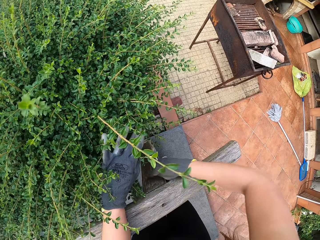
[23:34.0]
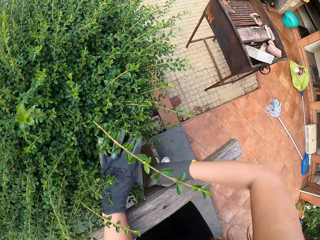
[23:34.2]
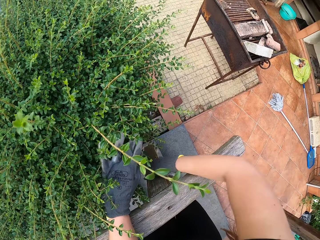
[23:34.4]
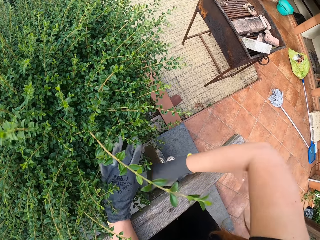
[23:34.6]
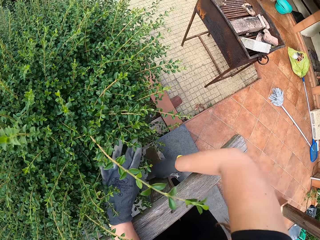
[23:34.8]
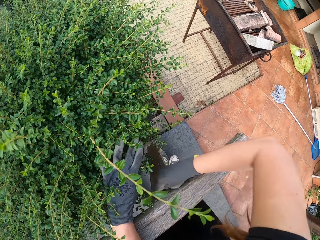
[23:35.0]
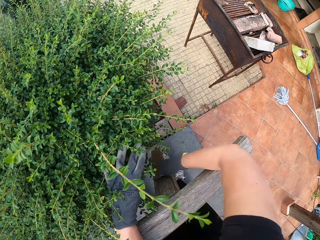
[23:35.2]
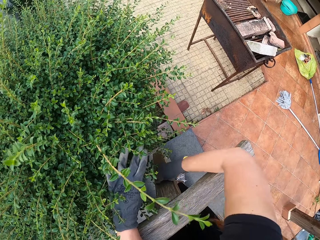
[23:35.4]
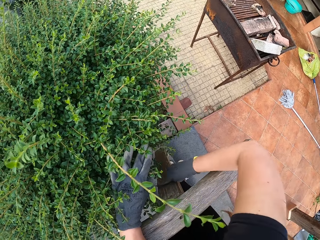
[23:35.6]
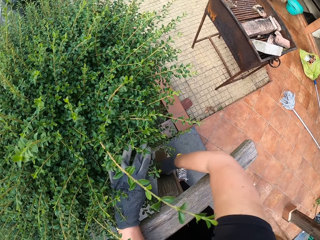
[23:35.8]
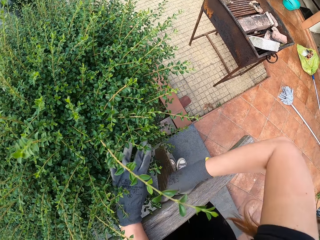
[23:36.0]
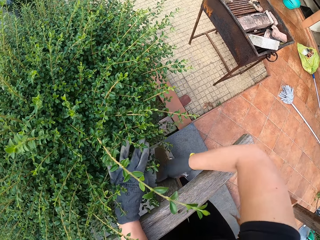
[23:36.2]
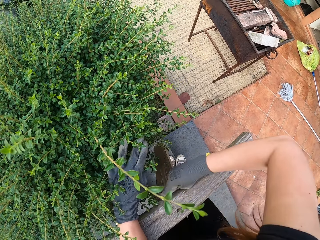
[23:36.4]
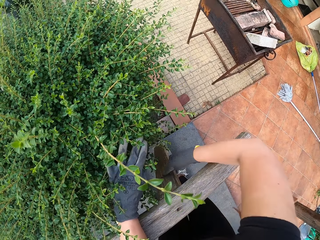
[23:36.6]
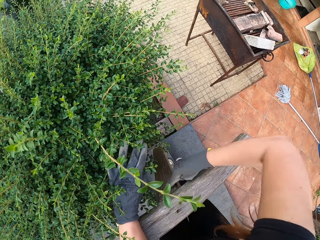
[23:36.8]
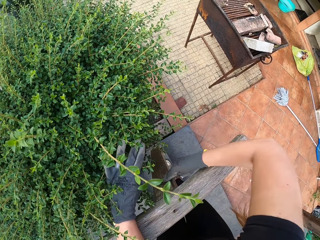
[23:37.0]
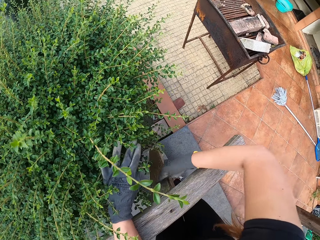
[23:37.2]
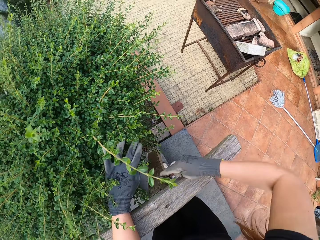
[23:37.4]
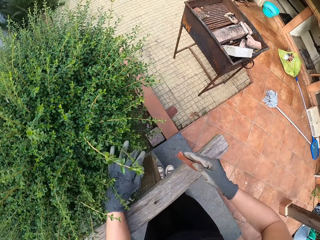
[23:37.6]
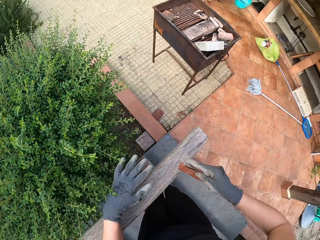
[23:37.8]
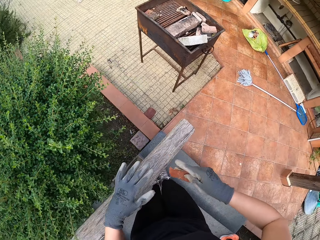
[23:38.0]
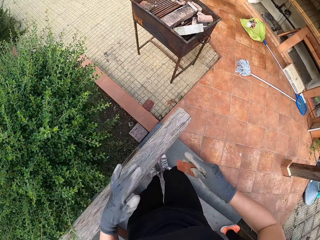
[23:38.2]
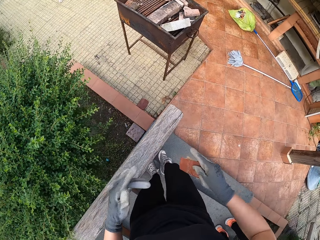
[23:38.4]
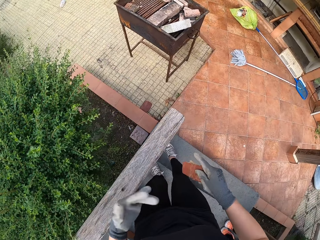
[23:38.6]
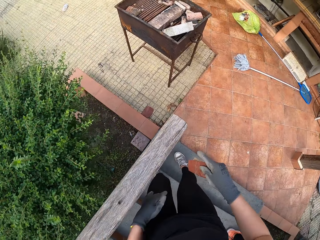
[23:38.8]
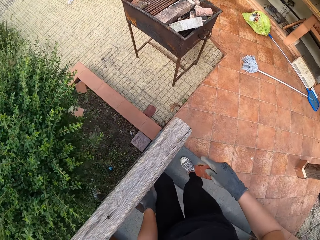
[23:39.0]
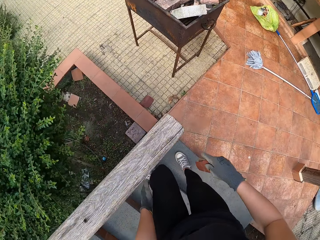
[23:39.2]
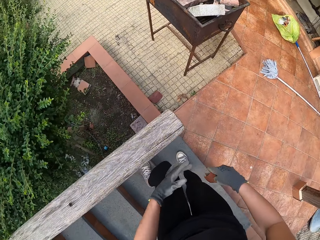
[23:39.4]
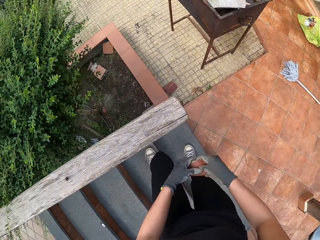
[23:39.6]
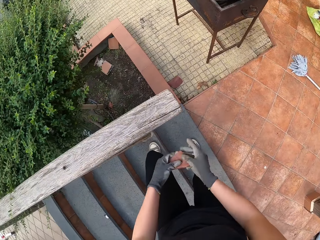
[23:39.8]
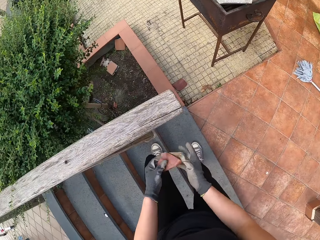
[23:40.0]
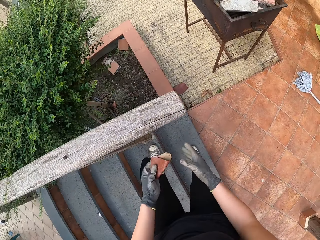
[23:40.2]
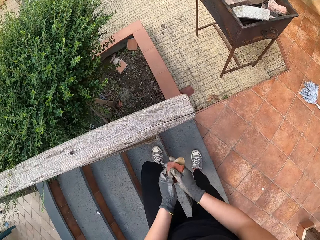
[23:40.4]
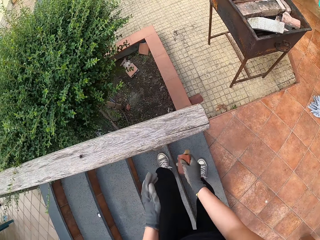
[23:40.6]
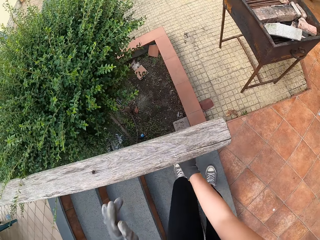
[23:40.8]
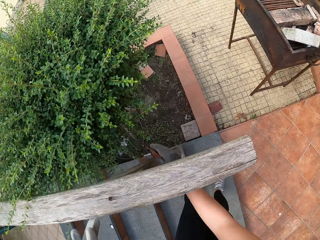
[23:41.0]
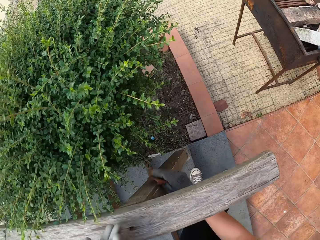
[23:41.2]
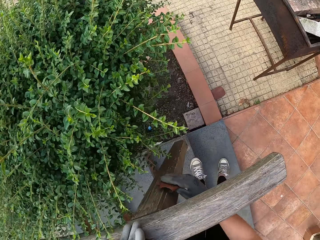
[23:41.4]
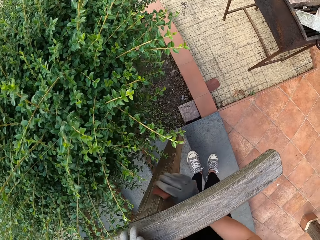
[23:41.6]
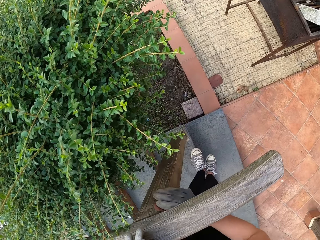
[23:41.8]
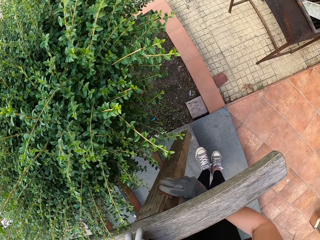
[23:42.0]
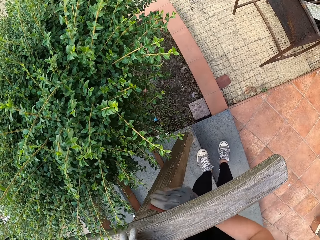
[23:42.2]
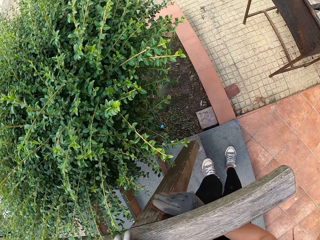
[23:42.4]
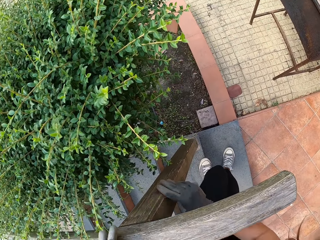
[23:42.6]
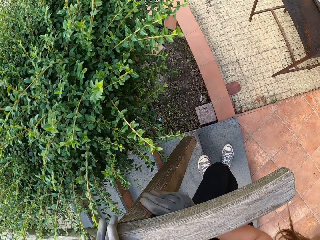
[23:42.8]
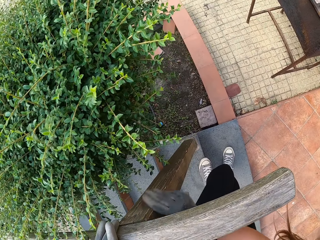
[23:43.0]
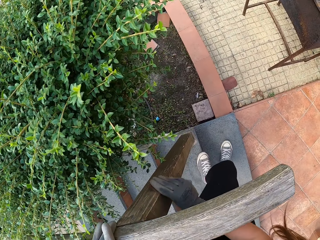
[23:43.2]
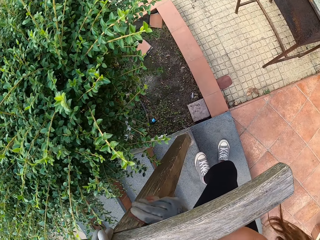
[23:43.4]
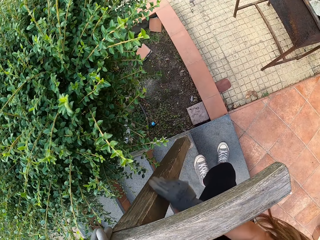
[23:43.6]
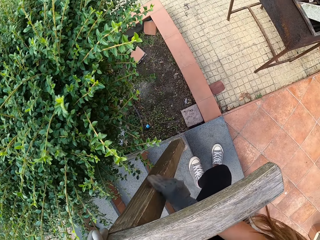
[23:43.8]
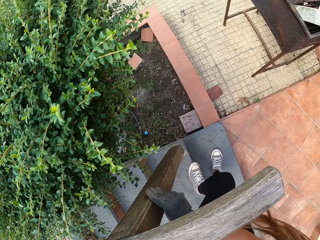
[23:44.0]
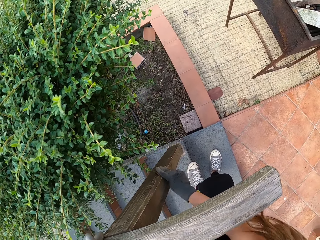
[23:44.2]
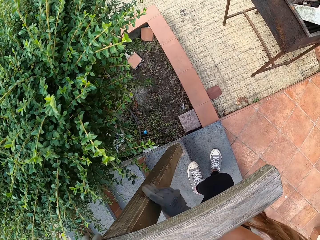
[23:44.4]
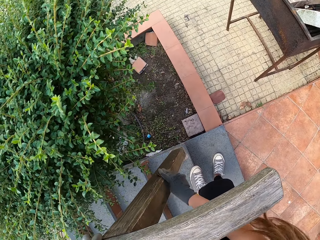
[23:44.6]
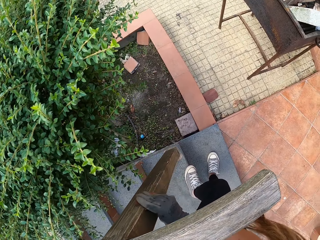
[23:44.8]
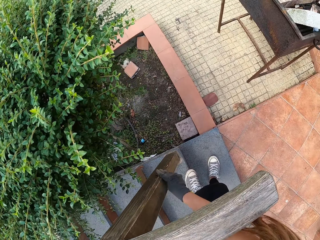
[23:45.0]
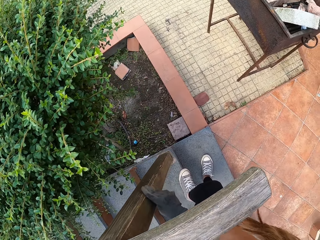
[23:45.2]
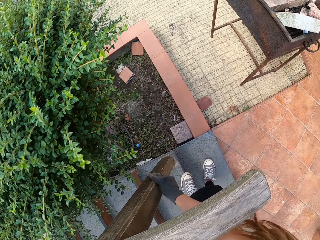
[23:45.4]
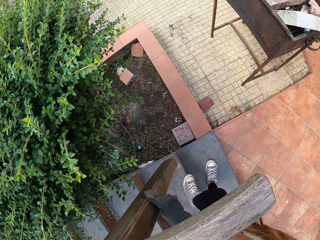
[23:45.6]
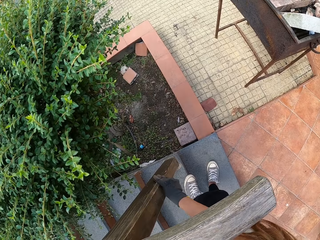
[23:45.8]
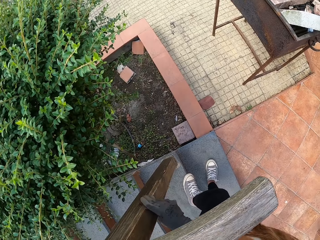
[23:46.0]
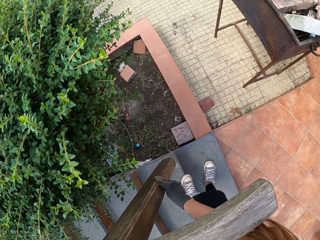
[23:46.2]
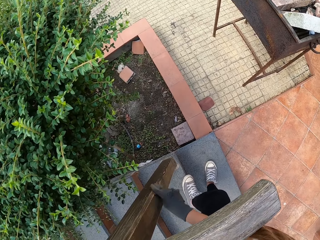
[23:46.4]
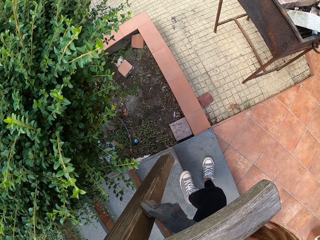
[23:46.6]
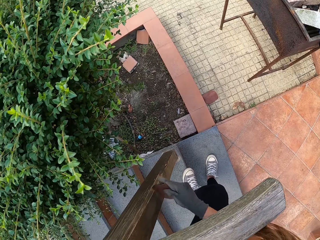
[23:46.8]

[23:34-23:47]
The camera wearer looks at his hand. He bends beside the wooden rail. He holds the sandpaper with the other hand. He puts the sandpaper on the left hand. He holds the sandpaper. He smoothens the wooden rail. He scrubs the staircase handle with the sandpaper.

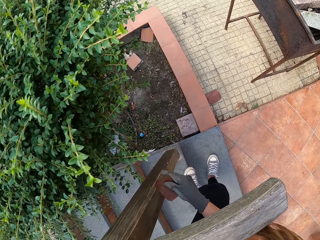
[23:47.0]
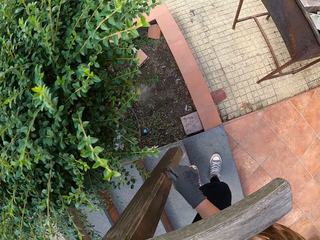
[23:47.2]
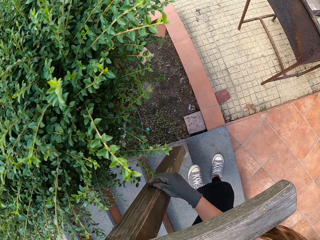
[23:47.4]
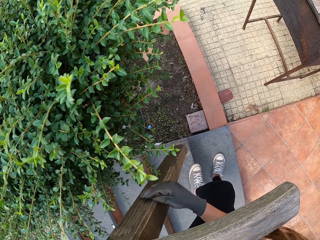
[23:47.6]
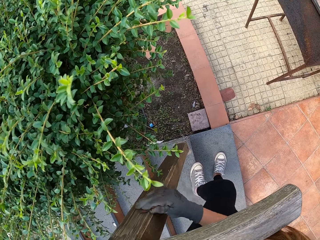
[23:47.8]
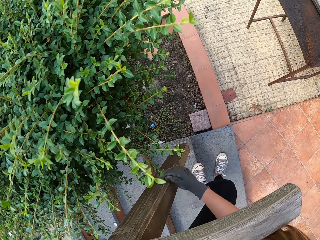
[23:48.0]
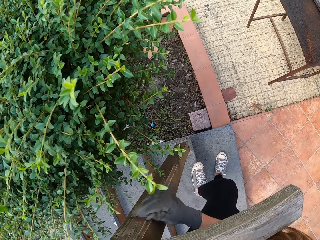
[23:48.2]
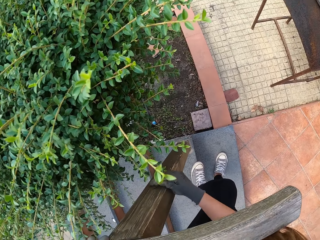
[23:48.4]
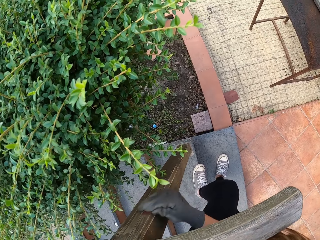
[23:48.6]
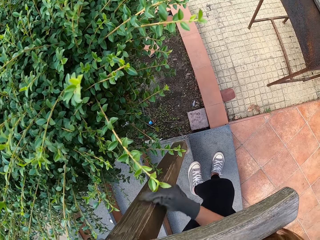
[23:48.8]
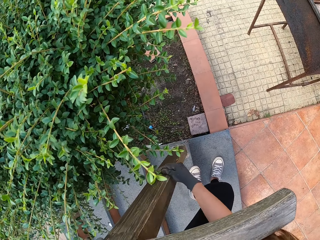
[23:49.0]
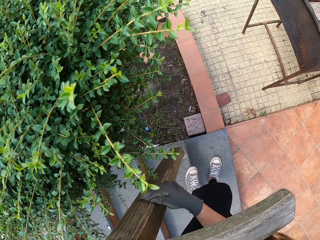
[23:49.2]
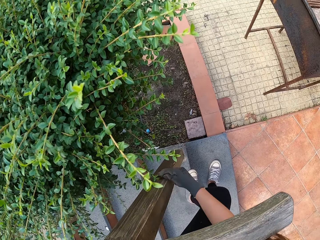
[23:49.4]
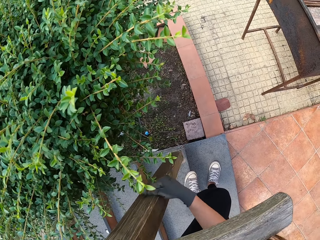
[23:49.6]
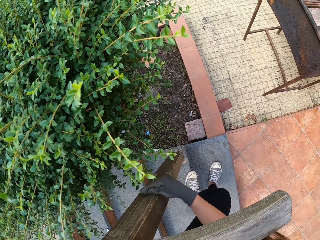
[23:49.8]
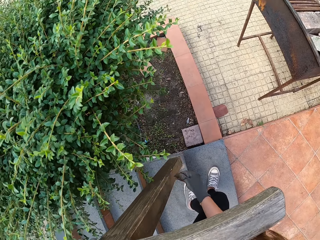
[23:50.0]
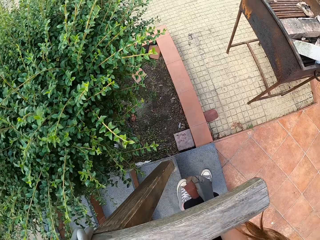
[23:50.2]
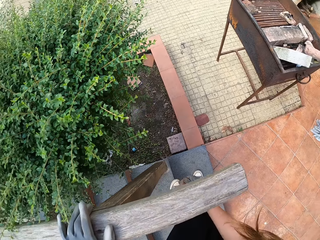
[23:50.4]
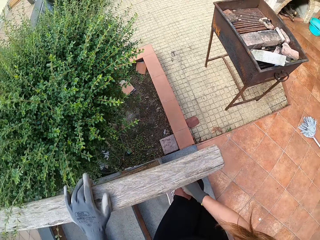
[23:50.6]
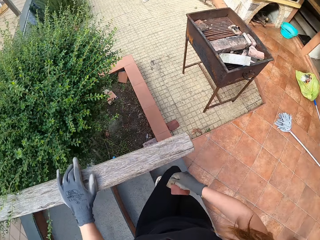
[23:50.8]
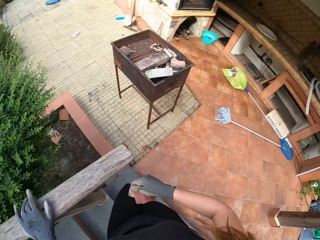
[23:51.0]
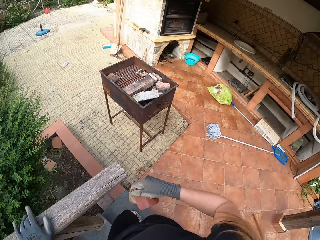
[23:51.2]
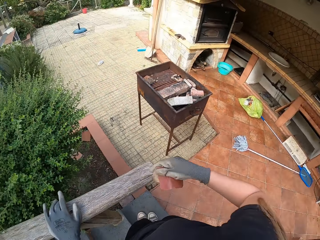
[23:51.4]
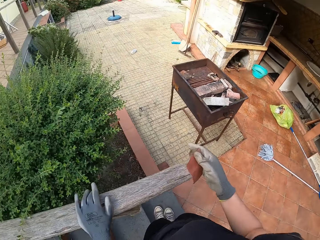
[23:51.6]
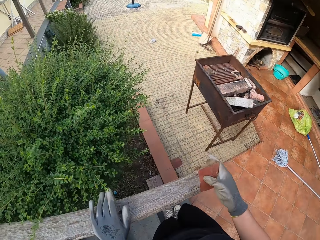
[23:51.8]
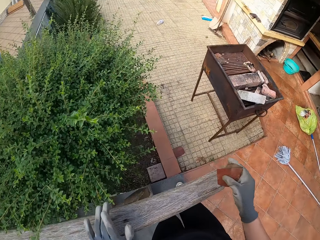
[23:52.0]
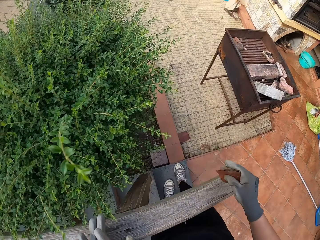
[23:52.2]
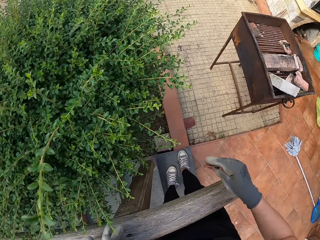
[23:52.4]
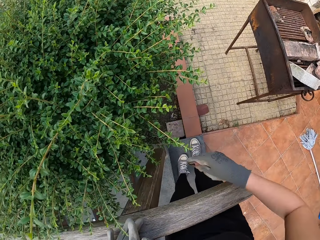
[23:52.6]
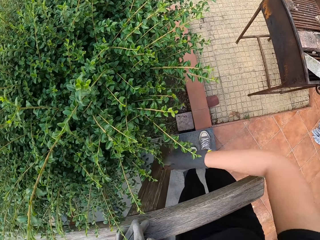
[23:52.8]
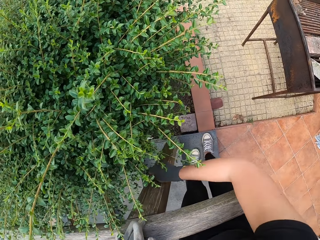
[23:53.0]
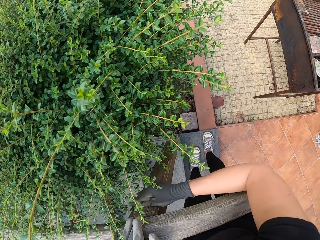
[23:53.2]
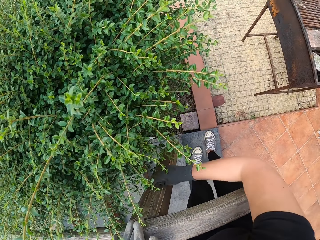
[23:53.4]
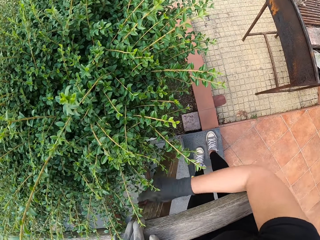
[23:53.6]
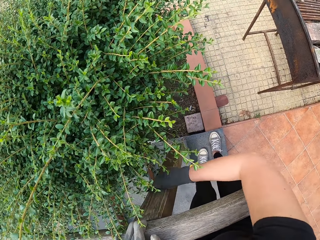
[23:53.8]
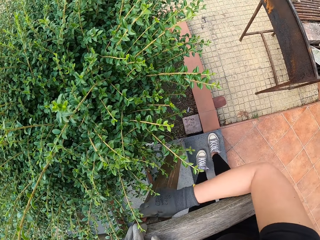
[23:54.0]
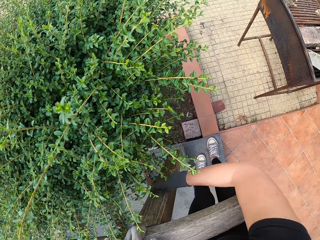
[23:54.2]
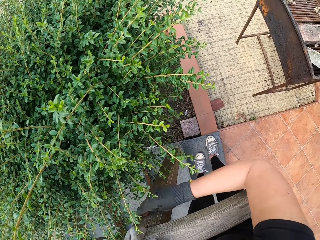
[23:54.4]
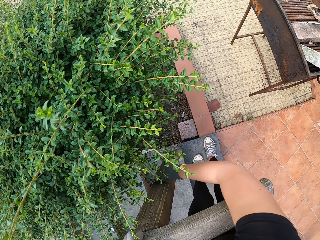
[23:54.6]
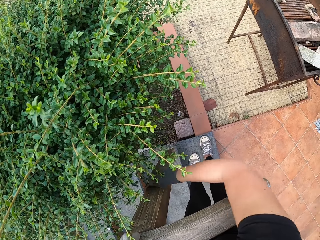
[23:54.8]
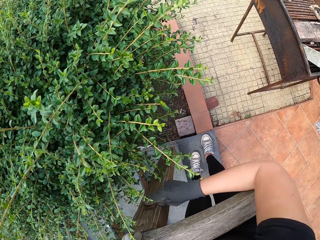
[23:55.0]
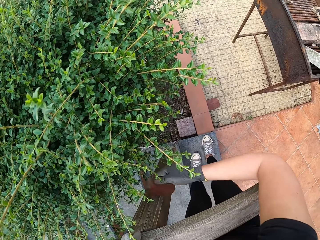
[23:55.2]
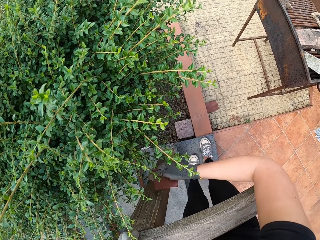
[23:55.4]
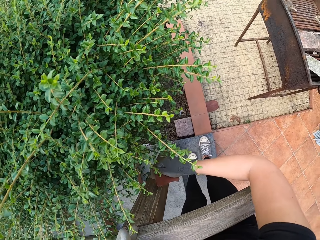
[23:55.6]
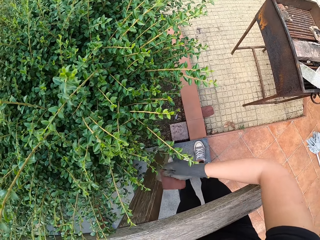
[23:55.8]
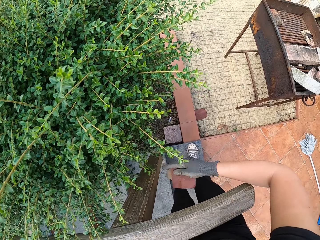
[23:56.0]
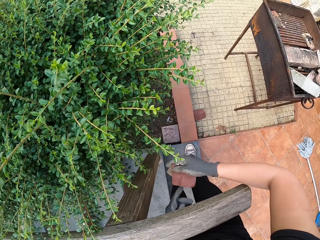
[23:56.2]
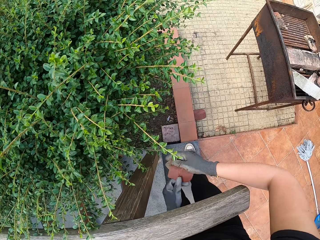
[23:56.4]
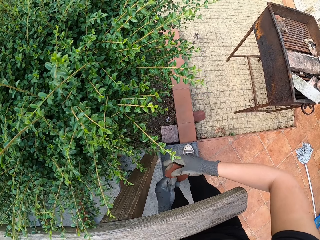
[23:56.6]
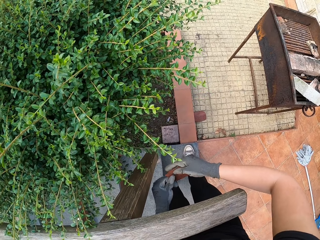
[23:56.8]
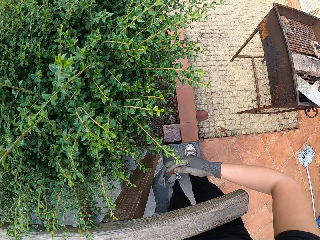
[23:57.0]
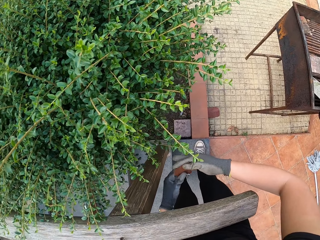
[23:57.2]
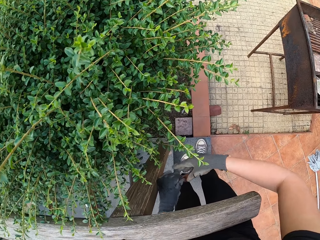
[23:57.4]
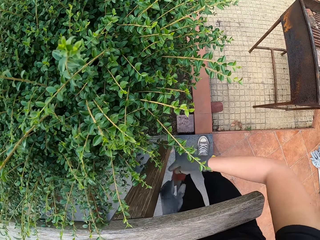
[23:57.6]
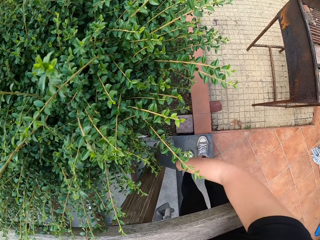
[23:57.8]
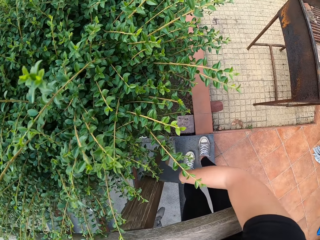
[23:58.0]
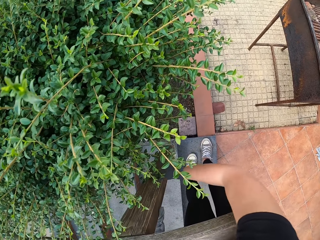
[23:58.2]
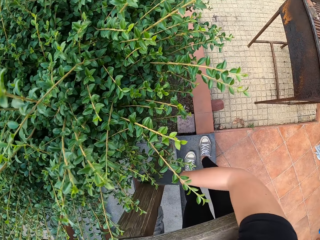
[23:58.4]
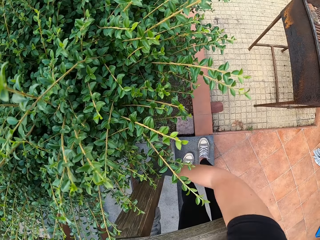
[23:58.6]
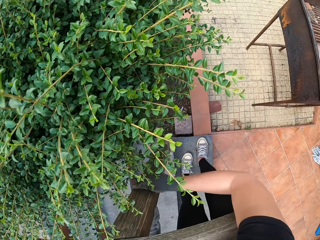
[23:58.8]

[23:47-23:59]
The camera wearer stands beside the wooden rail. They smoothen the wooden rail. They hold the sandpaper with both hands. They position the sandpaper in the hand. They smoothen the wooden rail.
